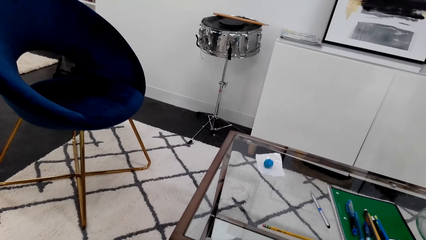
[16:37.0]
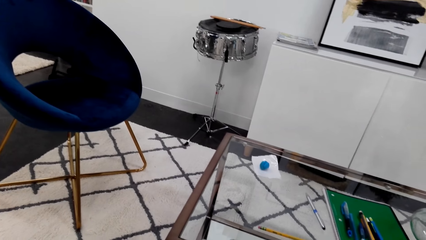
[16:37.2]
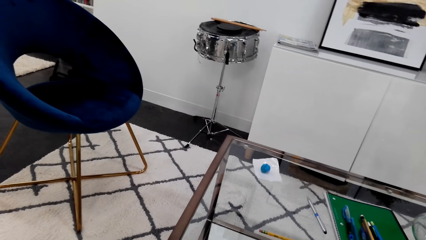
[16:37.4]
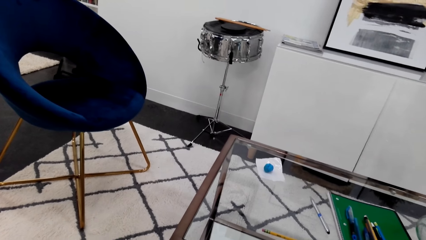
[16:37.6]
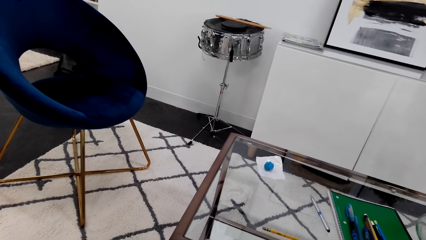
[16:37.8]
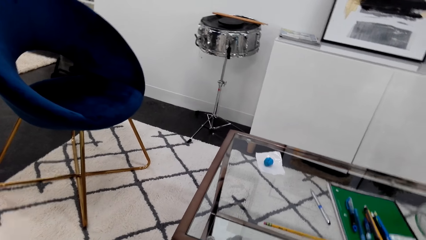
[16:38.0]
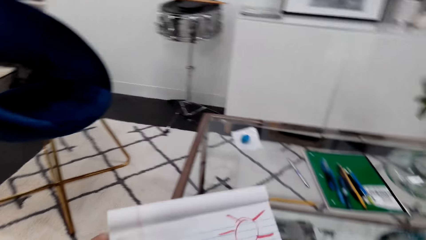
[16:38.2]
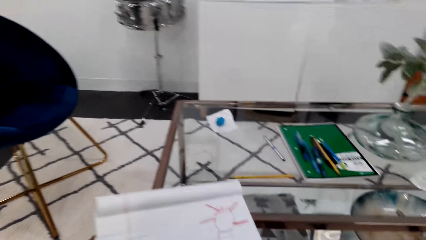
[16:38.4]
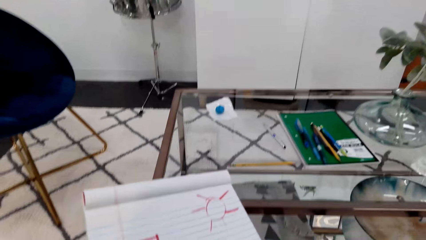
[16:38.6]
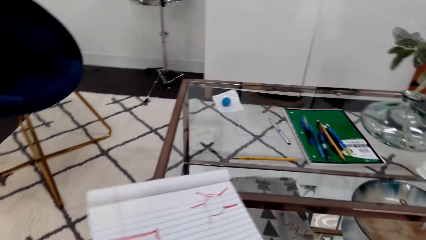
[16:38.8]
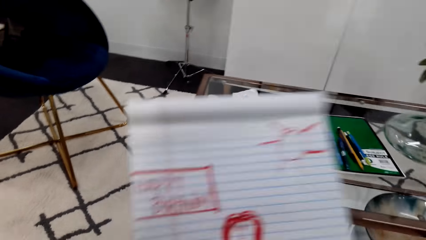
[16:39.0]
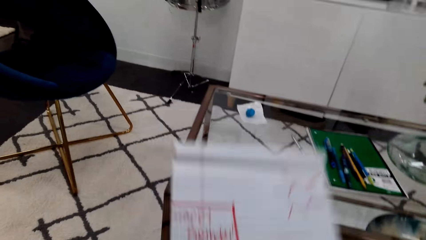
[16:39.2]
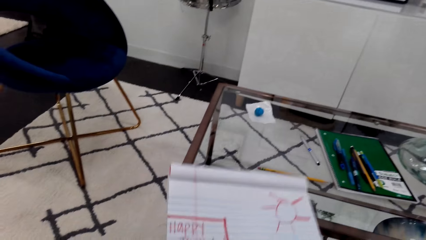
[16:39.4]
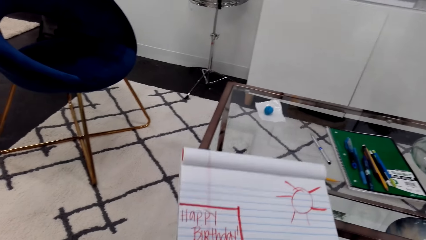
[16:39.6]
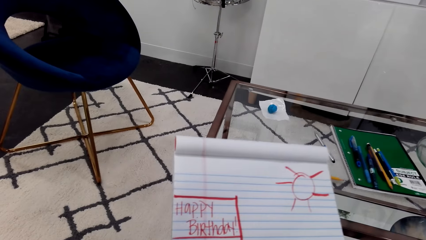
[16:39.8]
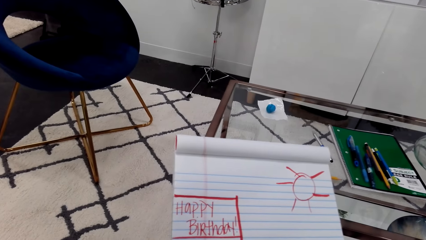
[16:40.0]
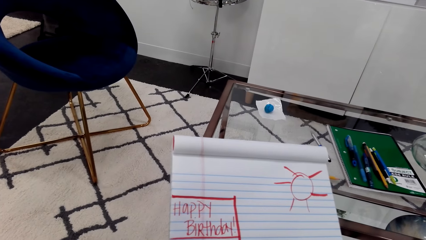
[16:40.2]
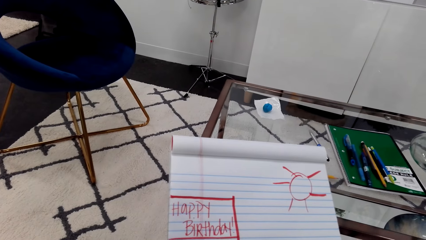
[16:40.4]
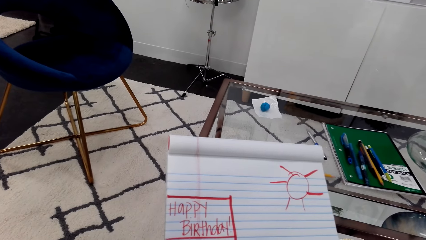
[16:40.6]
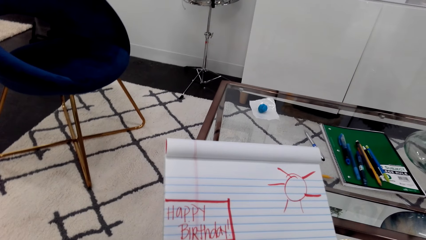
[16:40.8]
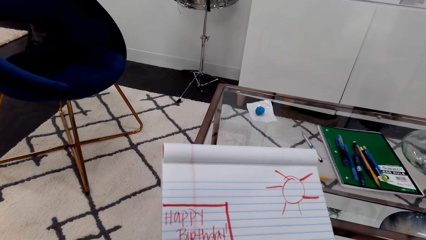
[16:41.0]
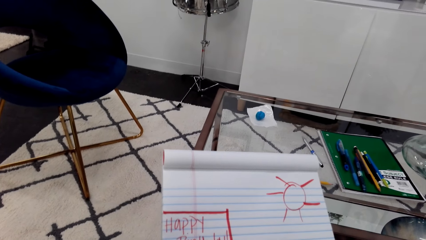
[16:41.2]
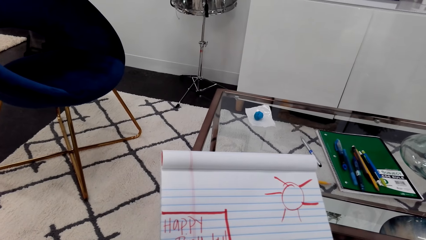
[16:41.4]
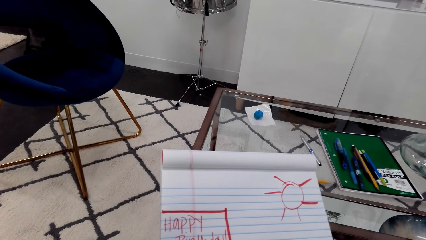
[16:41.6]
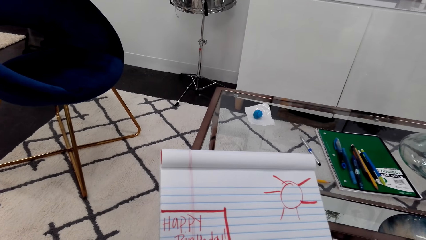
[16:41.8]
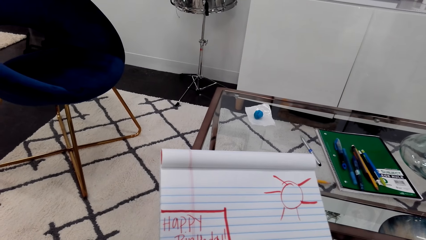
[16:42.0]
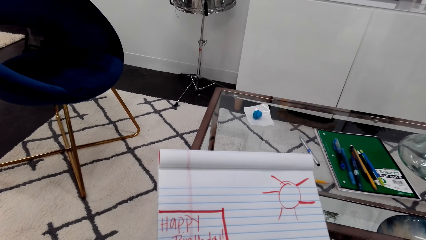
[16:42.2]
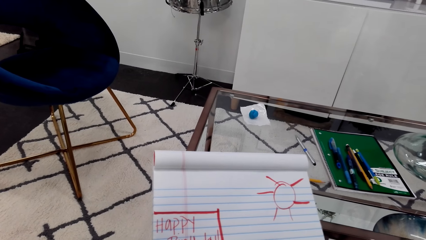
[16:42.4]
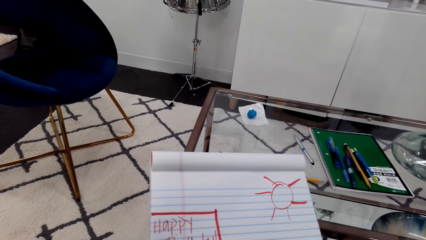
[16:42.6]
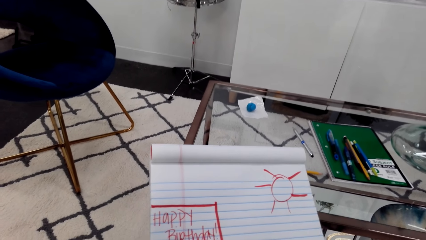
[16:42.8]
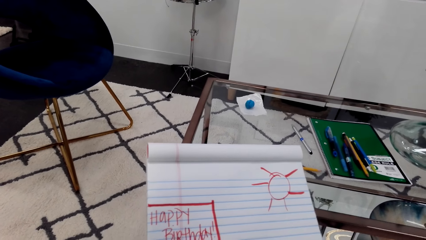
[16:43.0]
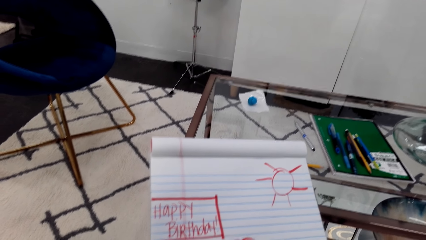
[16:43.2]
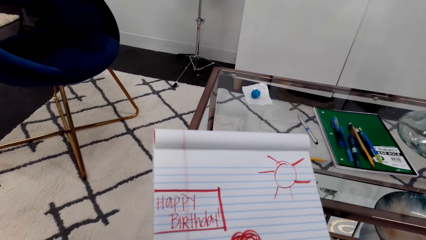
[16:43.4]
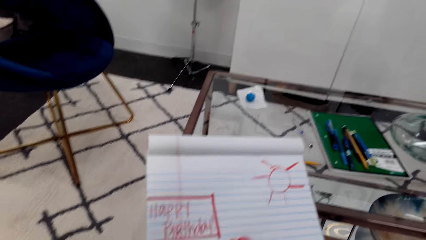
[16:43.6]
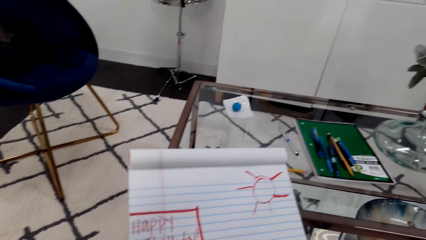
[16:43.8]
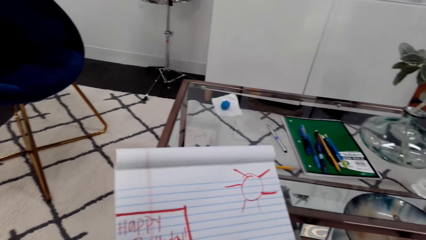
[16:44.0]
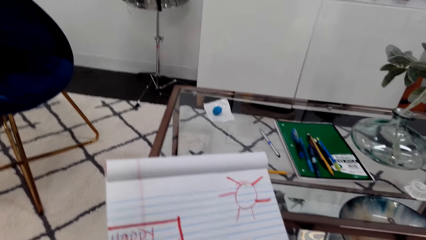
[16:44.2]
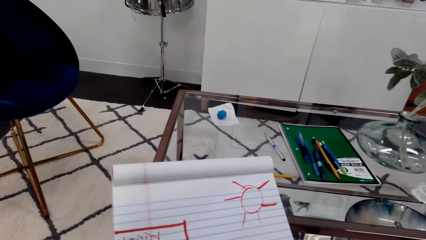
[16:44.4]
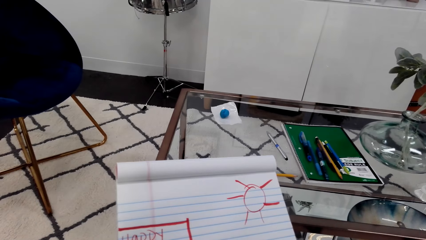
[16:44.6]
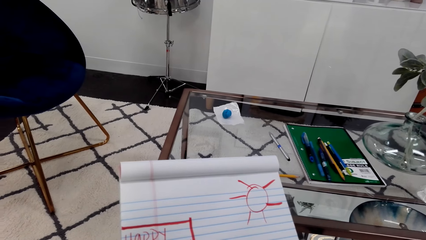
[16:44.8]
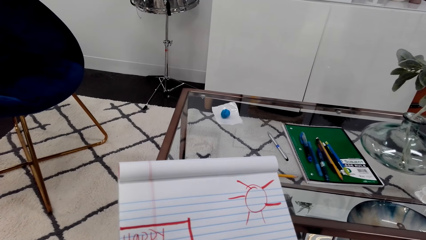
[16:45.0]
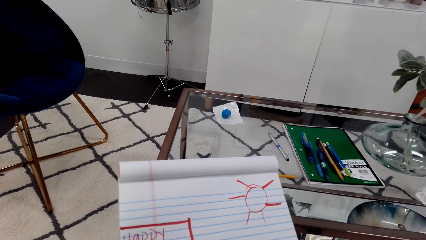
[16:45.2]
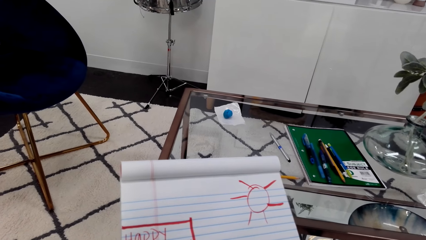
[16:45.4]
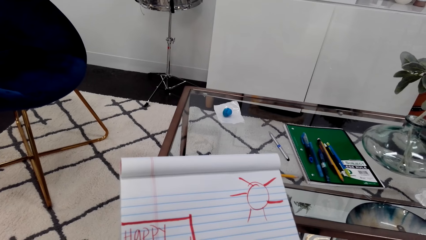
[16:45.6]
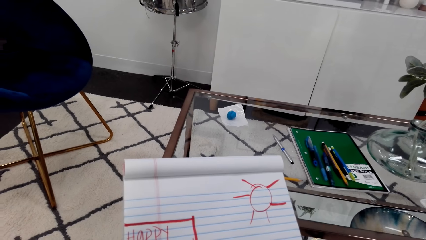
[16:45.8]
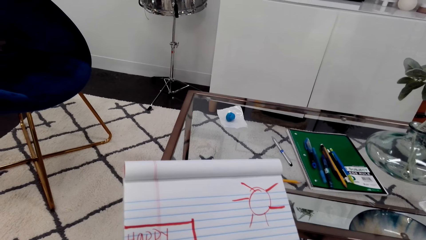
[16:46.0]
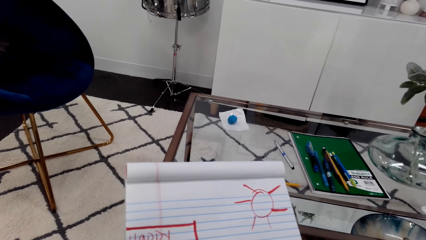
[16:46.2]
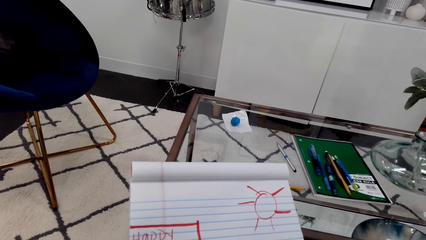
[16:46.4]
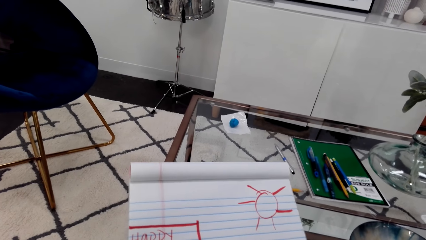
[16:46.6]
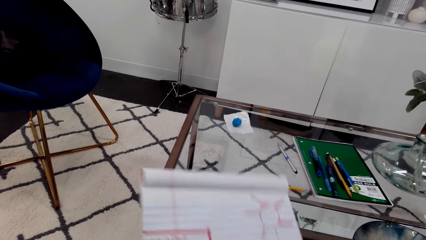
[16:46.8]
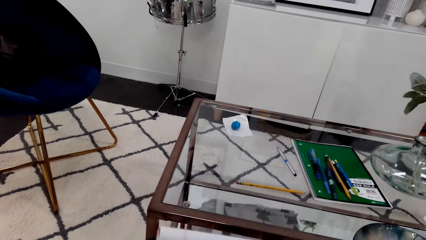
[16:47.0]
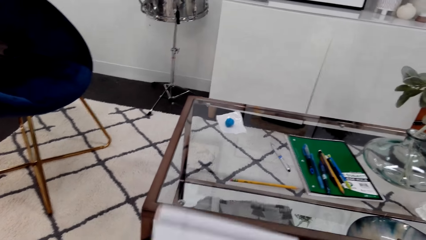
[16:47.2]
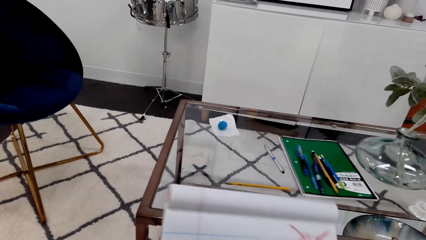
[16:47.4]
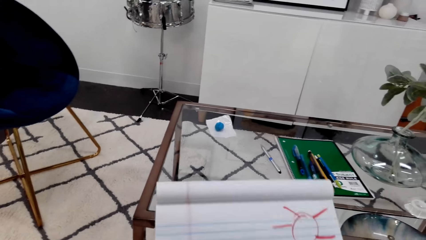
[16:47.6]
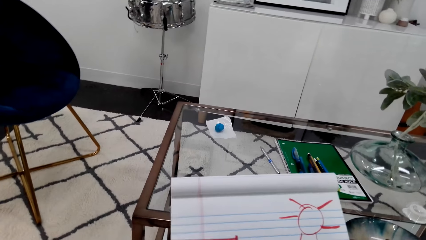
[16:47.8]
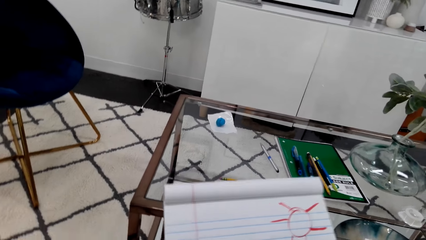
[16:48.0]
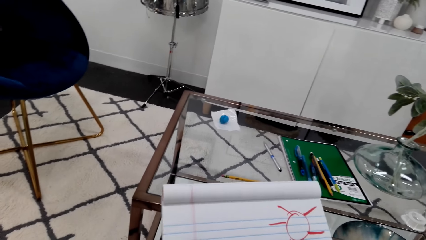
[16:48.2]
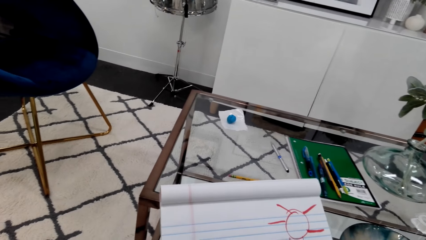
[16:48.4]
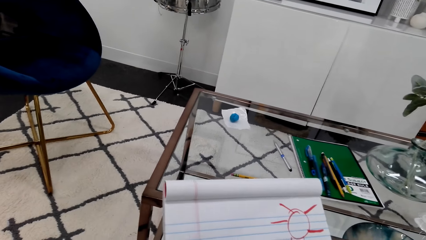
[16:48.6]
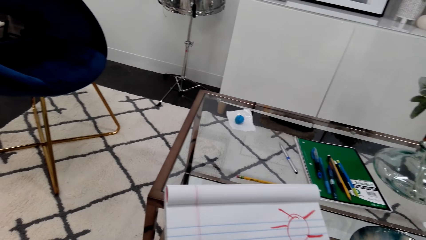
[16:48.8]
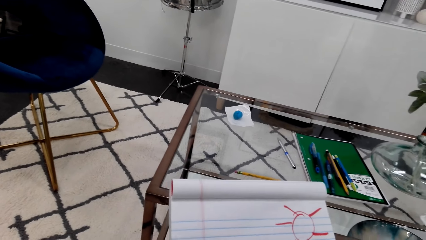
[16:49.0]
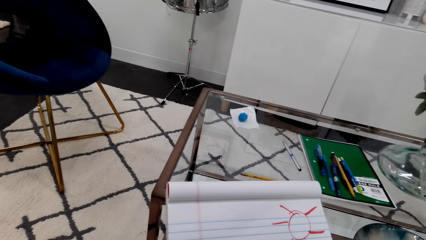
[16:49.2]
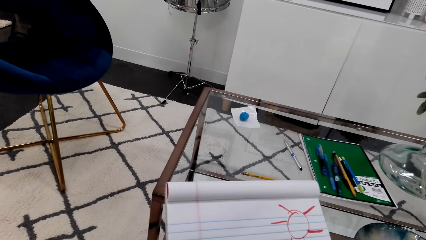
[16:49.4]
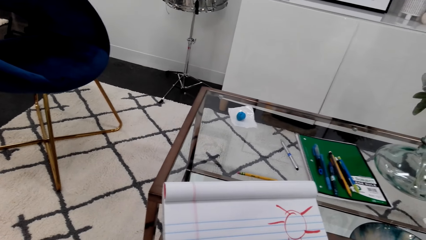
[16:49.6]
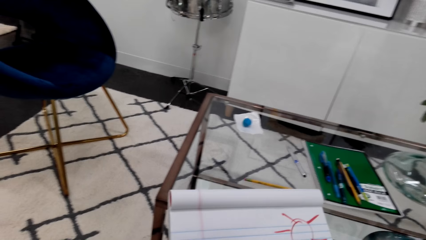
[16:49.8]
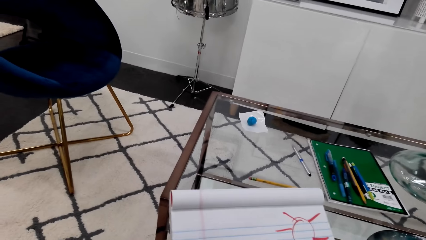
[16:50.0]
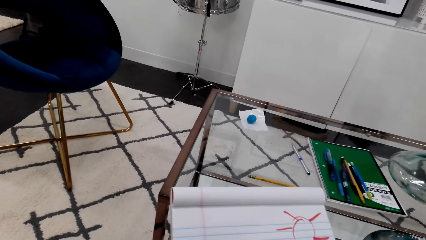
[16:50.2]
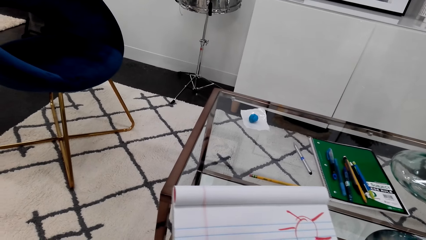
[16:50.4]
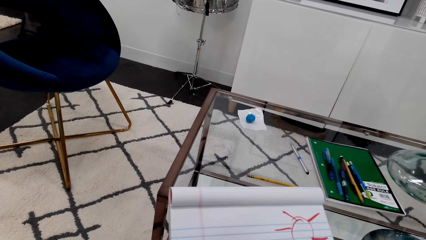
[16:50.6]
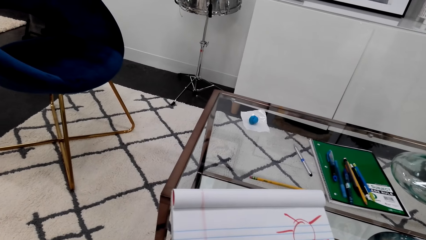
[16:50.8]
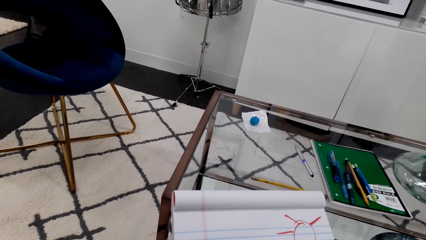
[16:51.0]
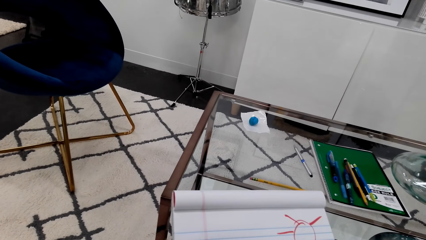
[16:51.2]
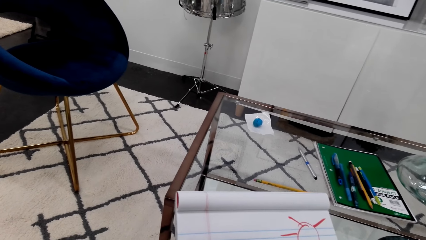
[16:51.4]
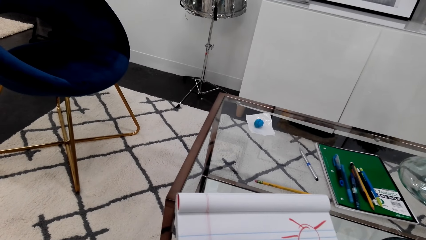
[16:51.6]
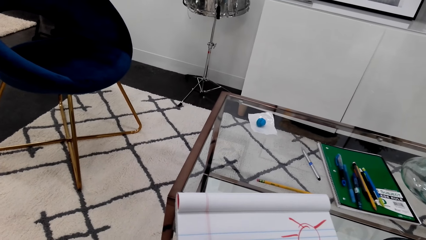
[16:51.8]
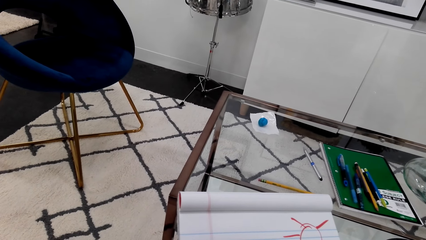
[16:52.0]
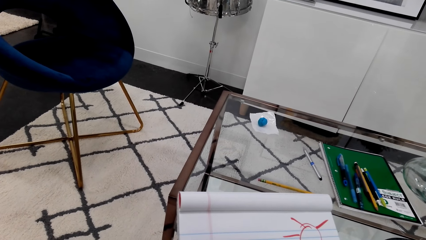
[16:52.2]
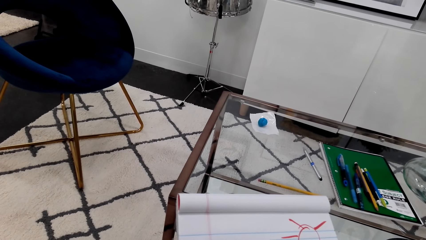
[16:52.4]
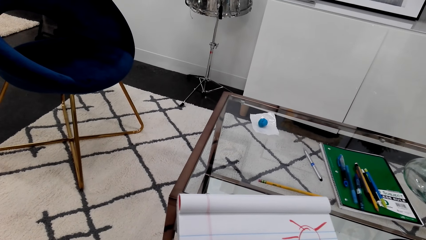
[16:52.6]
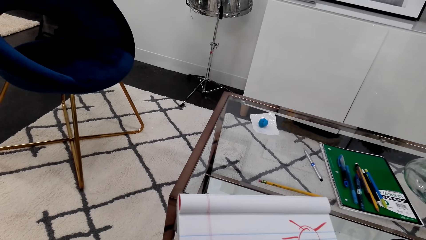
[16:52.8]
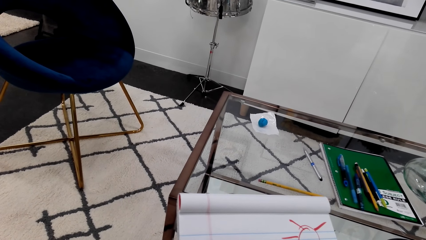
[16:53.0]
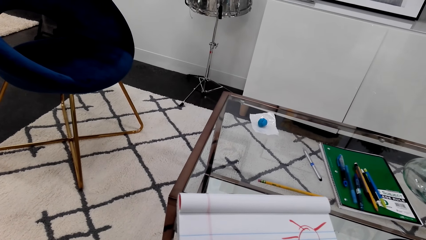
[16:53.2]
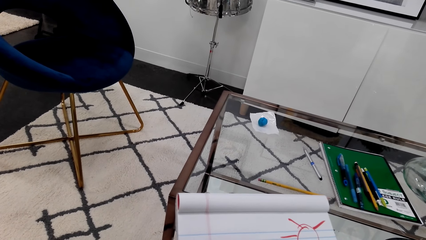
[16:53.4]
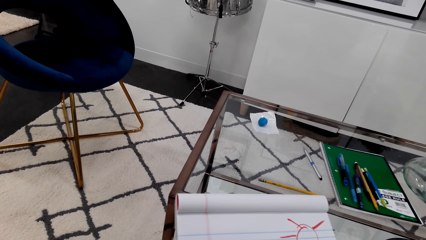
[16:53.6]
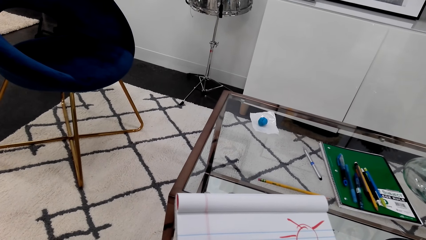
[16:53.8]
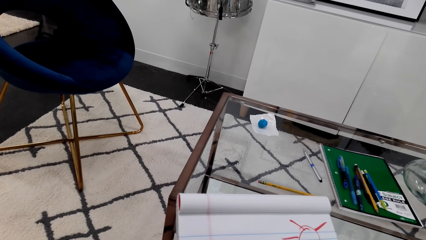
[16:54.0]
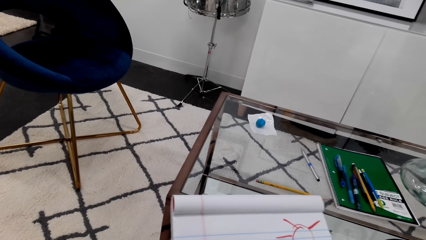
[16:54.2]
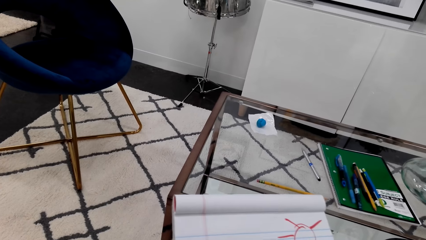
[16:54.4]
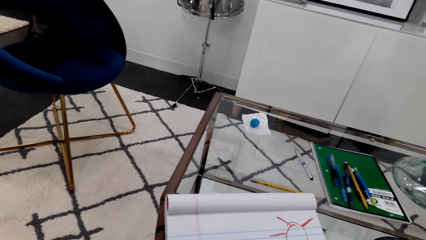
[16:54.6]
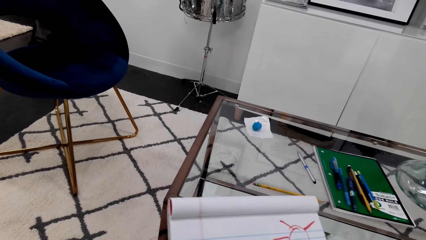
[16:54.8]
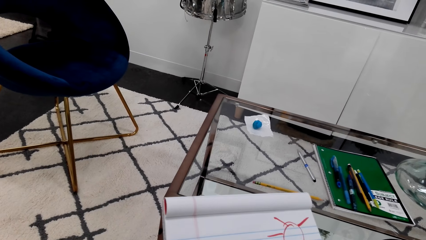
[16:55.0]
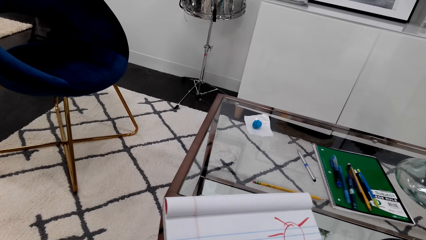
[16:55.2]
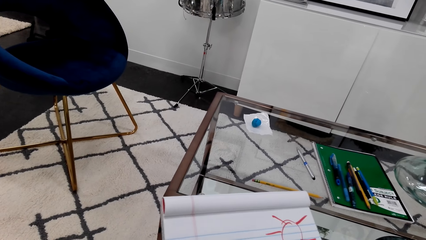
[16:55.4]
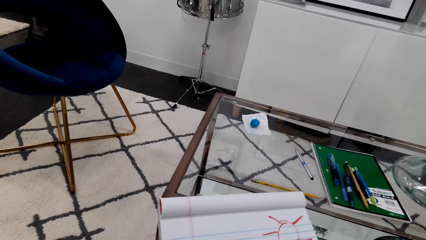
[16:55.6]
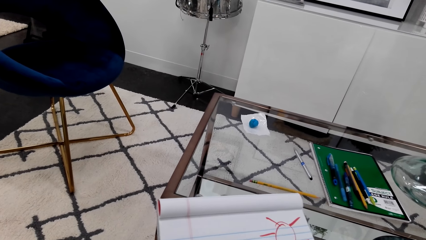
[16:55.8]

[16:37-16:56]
The camera wearer adjusts the book. They move the book.
